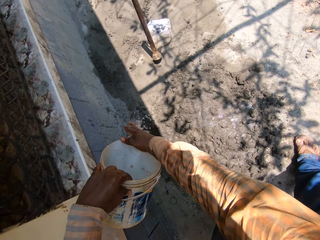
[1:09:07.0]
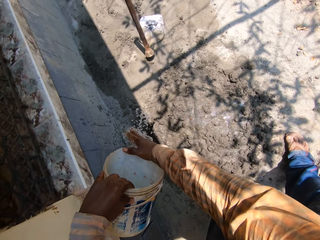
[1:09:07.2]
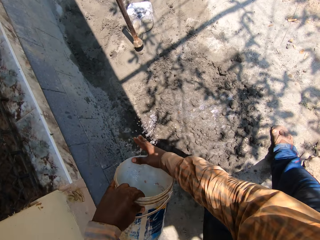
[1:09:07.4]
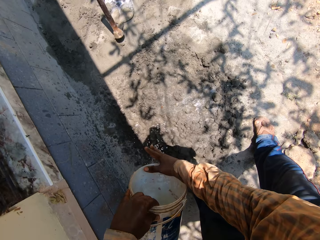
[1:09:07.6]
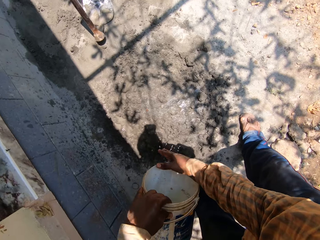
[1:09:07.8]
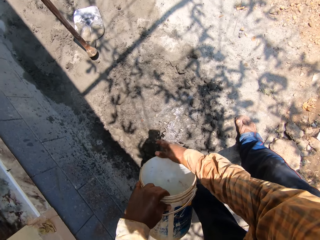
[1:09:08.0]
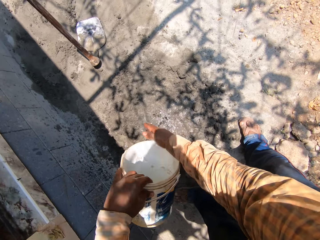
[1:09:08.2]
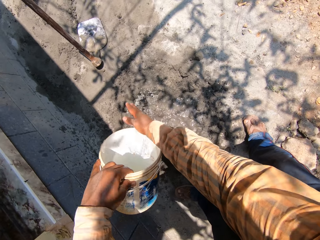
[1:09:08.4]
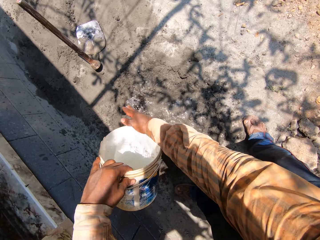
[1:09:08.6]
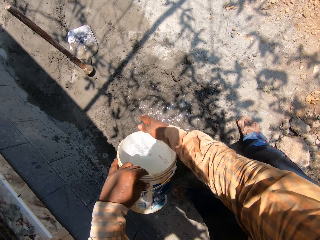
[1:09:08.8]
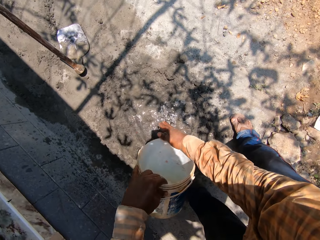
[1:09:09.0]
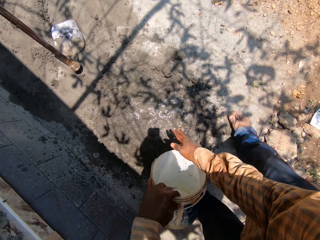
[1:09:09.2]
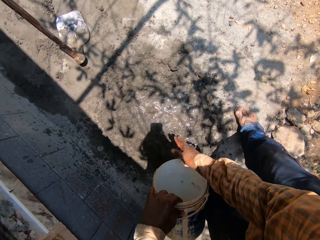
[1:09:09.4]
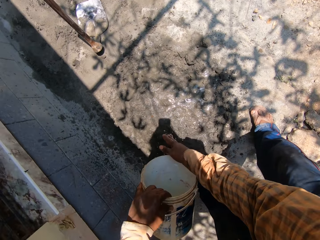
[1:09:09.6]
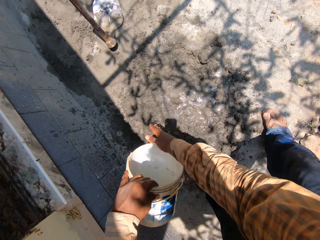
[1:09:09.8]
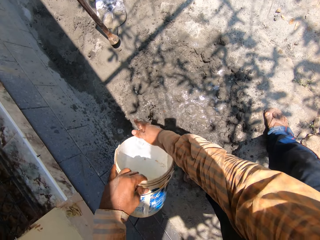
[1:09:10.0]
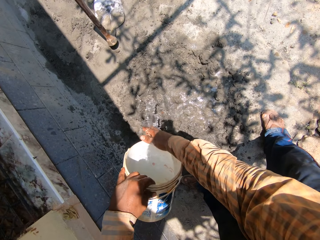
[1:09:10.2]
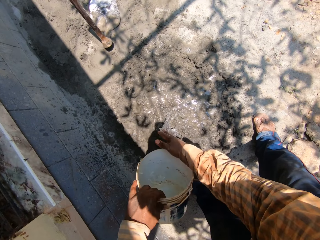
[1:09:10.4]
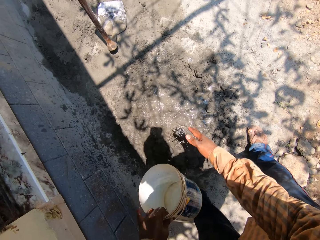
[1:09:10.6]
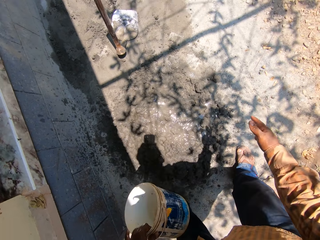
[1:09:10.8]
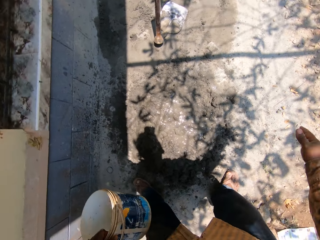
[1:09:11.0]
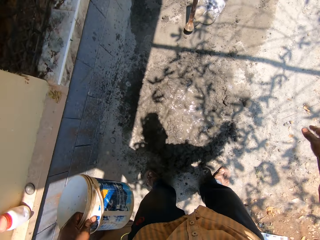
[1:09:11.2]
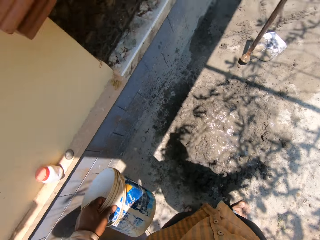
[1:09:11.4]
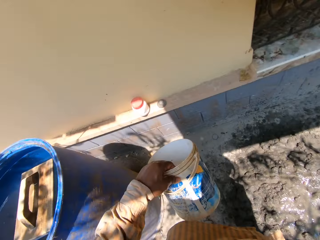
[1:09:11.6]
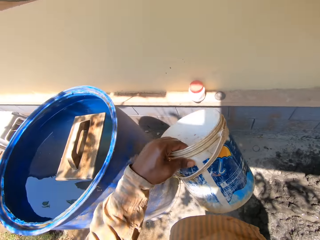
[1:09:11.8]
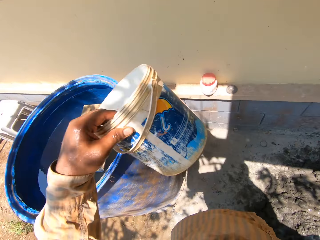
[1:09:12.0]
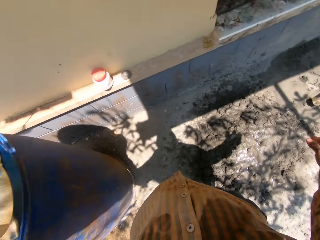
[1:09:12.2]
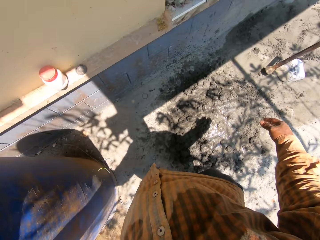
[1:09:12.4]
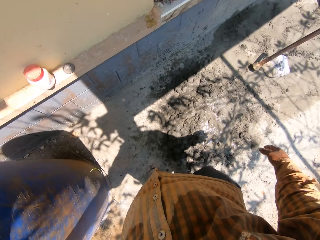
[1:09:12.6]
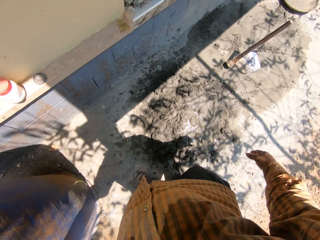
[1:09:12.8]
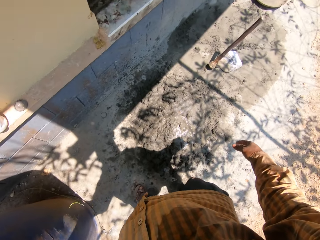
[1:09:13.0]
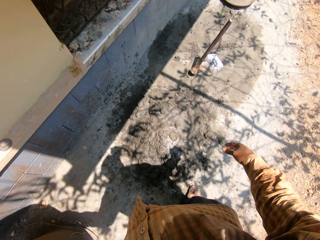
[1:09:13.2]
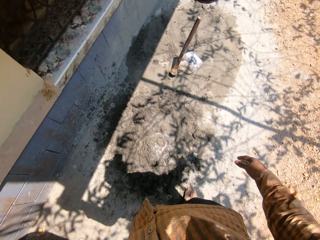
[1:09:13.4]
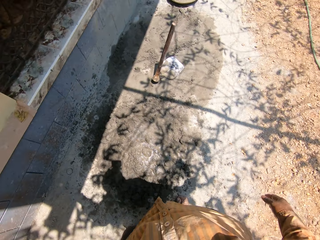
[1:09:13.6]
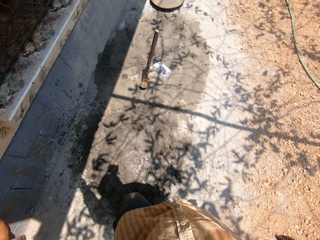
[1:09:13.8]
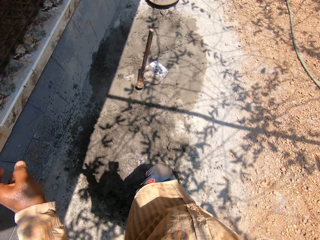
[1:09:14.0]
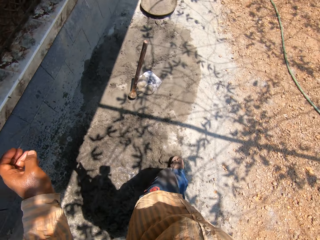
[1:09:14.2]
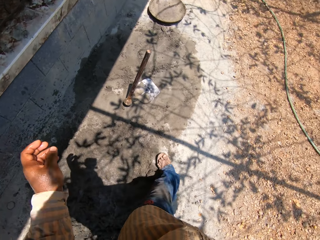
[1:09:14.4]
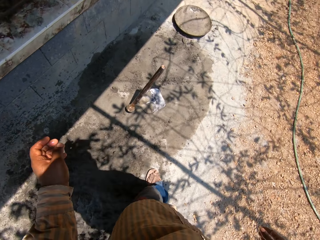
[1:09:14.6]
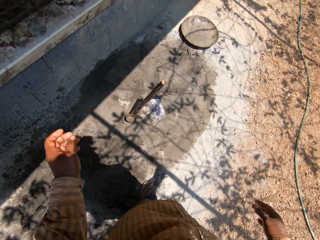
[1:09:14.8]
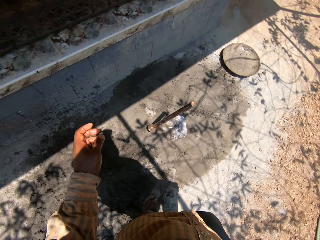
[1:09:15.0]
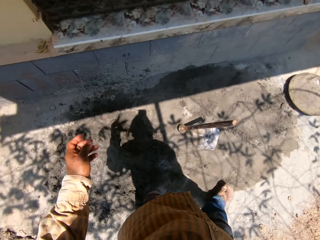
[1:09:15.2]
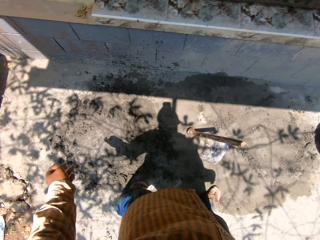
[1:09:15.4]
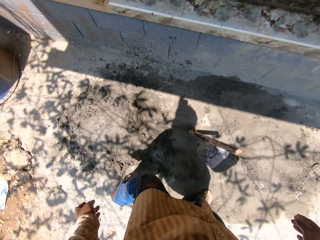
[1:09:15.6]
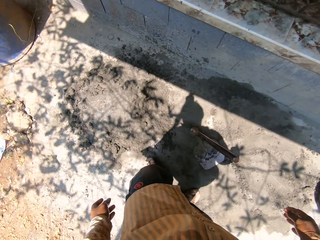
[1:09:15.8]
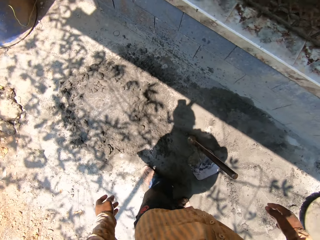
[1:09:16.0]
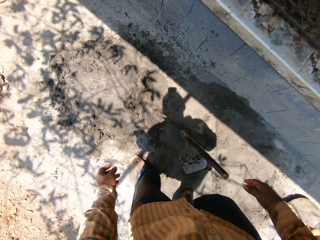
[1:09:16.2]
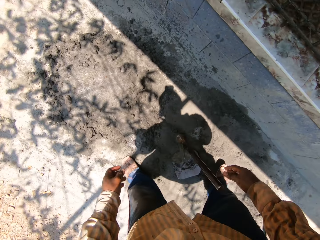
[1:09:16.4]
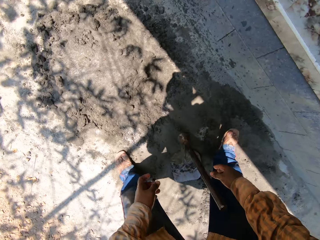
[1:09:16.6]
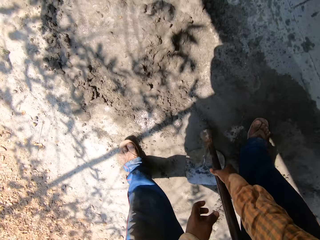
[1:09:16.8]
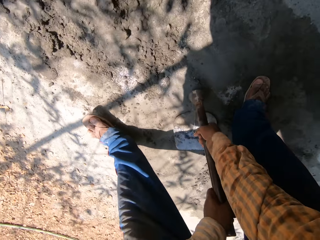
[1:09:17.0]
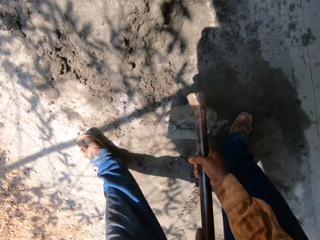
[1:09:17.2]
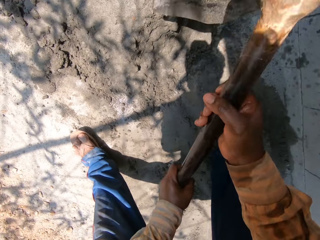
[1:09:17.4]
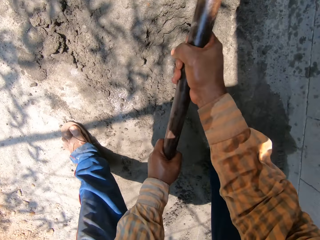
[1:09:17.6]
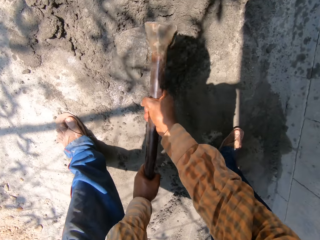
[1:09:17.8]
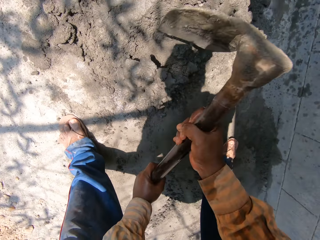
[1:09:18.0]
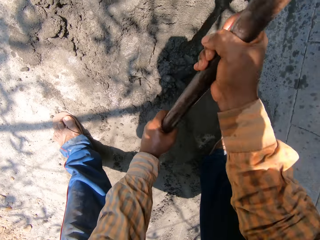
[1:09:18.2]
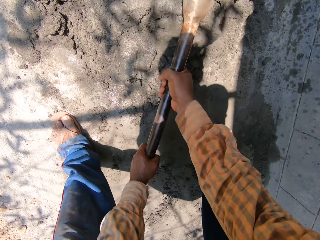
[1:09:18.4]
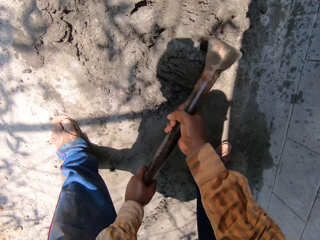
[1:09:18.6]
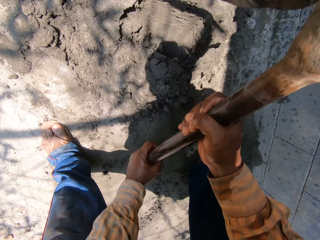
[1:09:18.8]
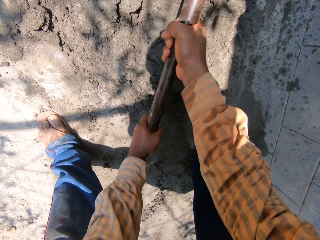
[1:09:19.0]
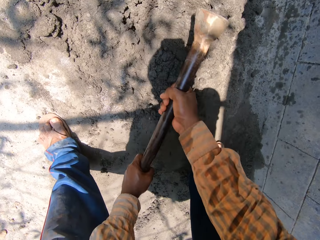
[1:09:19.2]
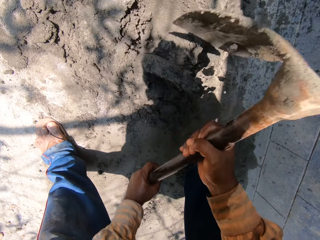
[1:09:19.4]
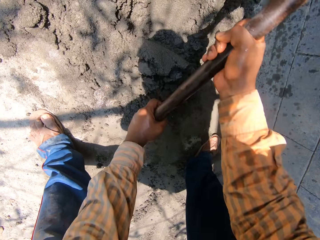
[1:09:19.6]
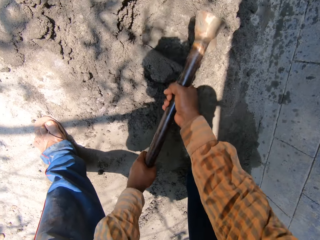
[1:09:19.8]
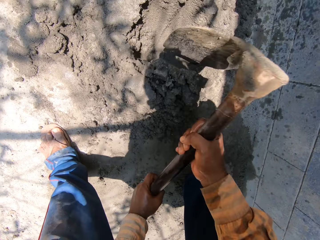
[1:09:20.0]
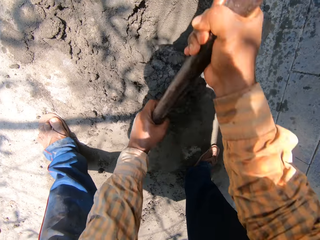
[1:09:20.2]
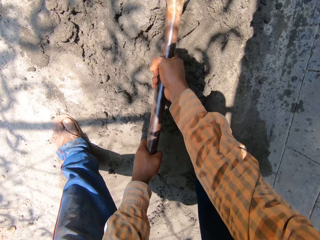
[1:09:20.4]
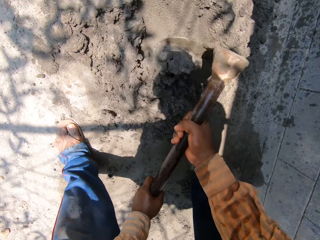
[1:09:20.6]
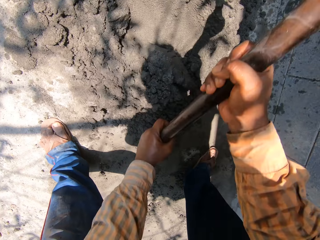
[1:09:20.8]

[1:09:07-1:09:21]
The camera wearer pours the water from the bucket on the mortar on the ground with both hands. He moves the paint container towards a water tank. He drops the bucket in the drum of water with his left hand. He walks. He picks up the hoe from the ground with both hands. He mixes the concrete with the hoe. He gathers the mortar on the ground with the hoe in both hands.

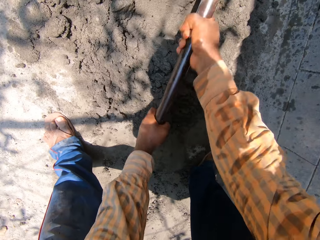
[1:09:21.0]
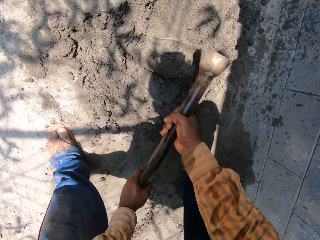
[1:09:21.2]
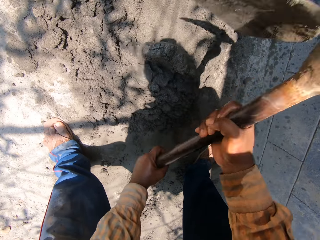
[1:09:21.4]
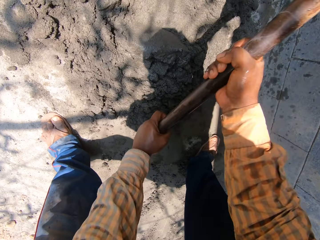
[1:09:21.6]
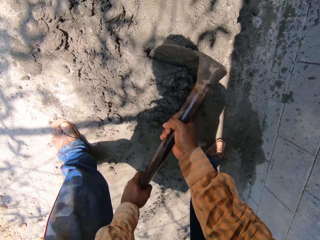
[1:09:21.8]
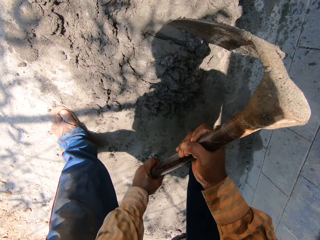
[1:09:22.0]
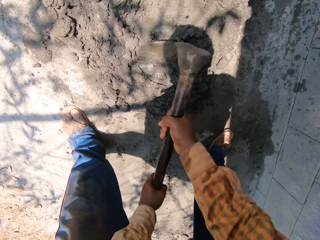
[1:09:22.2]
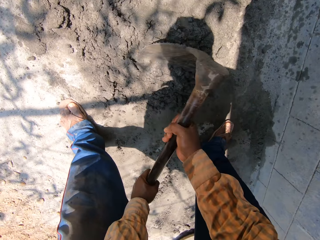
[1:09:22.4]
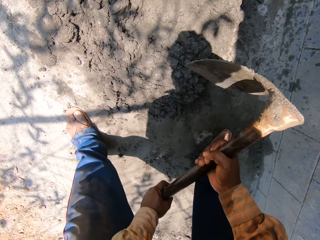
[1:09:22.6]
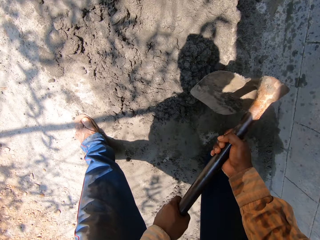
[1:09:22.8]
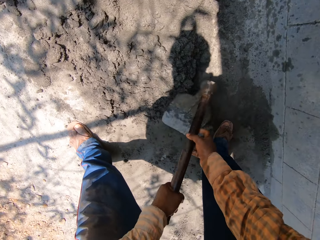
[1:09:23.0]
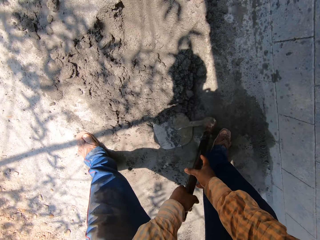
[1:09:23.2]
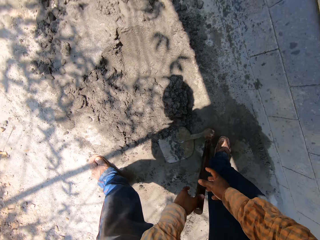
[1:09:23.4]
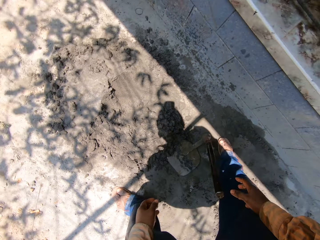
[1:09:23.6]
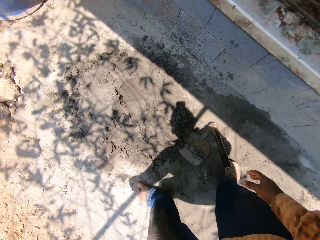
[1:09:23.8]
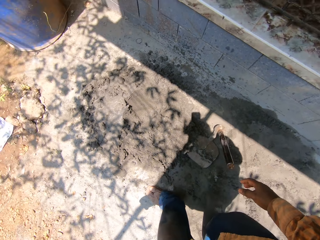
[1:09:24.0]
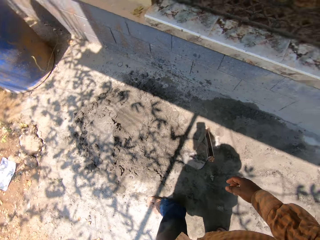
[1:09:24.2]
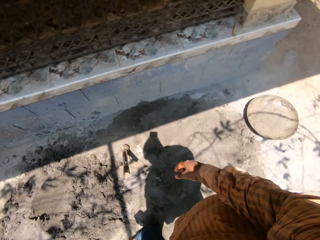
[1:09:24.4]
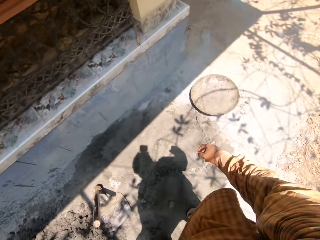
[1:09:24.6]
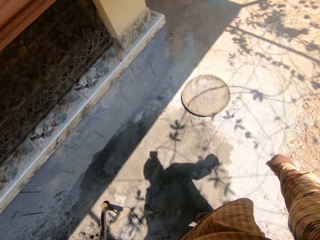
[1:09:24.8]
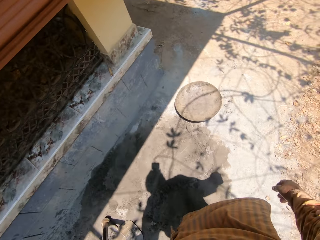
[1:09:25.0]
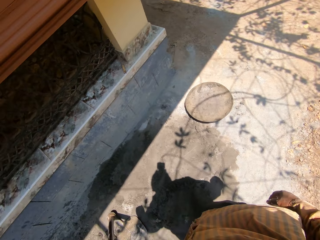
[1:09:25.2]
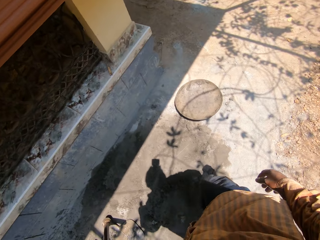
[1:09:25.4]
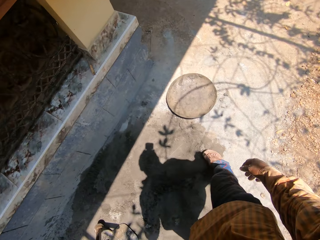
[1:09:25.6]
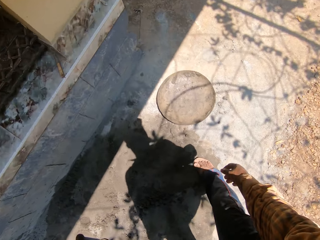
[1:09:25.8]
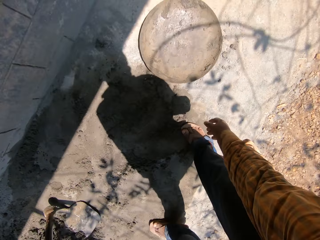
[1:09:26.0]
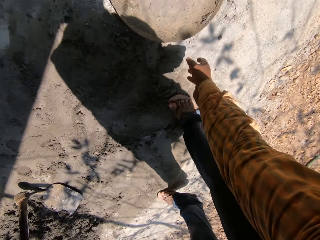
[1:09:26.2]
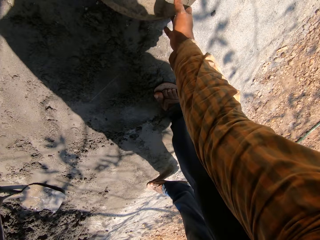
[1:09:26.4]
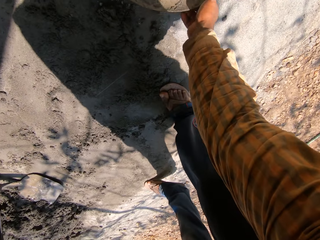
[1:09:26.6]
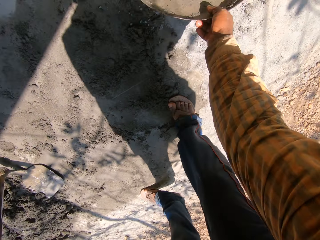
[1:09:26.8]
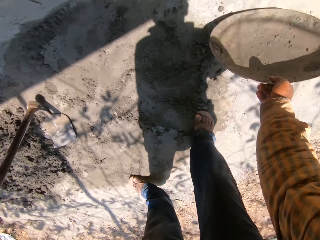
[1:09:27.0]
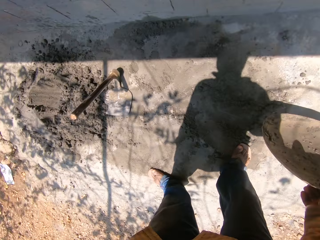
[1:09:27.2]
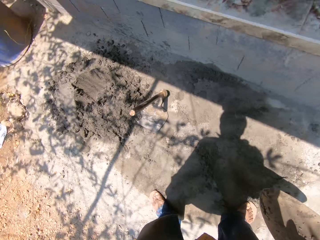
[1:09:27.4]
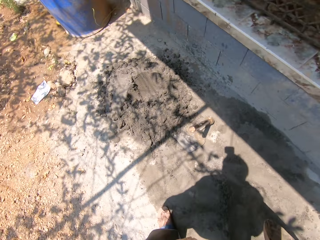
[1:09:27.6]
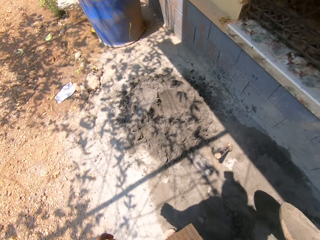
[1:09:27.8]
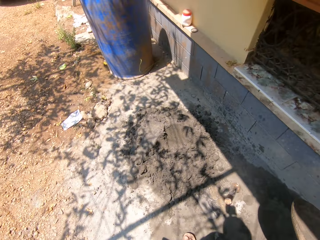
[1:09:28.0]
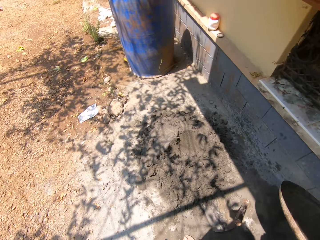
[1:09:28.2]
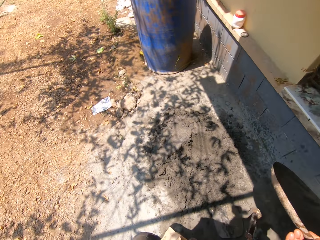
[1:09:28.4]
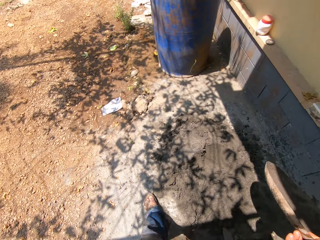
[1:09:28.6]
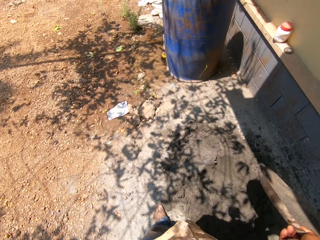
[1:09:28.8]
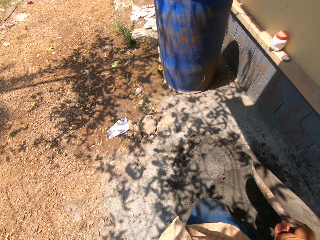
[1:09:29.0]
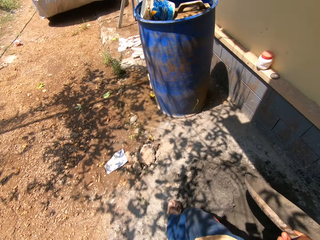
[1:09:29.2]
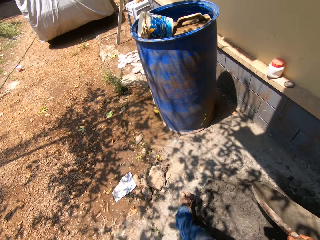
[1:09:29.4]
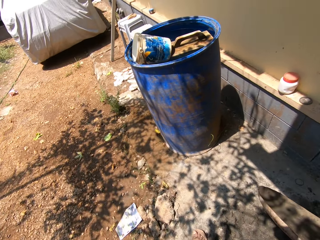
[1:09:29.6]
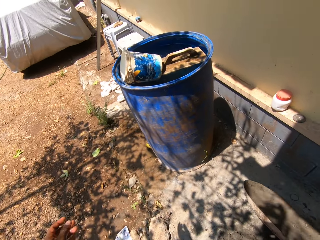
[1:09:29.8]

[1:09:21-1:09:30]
The camera wearer drops the hoe on the ground with both hands. He takes a step. He picks up a head pan on the ground with his right hand. He walks.
